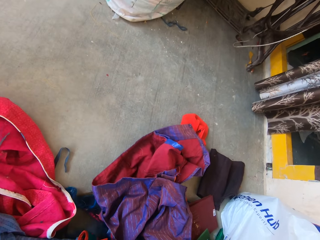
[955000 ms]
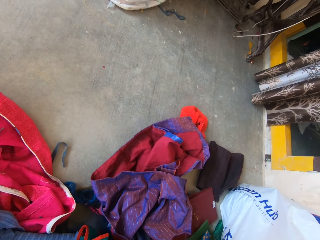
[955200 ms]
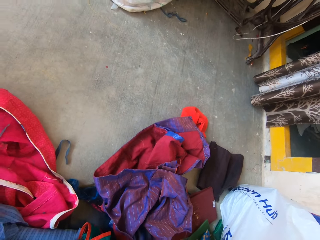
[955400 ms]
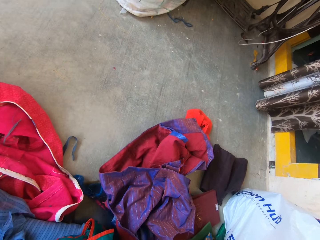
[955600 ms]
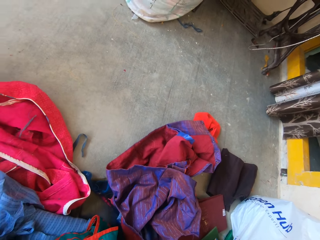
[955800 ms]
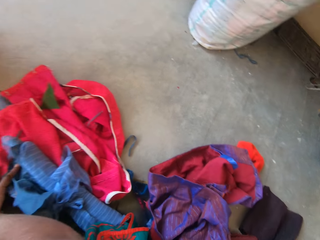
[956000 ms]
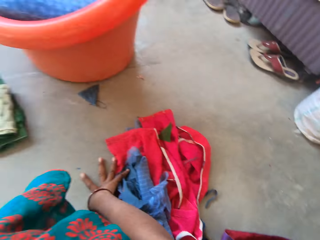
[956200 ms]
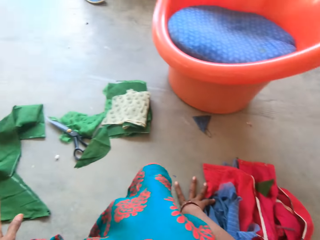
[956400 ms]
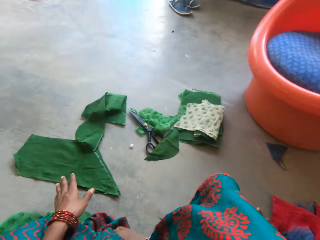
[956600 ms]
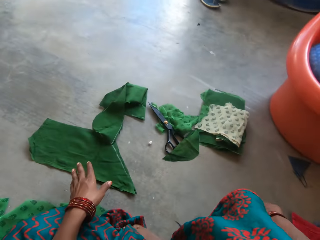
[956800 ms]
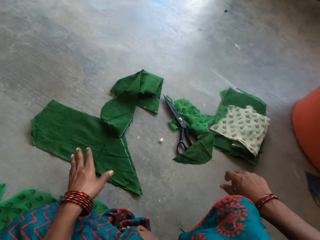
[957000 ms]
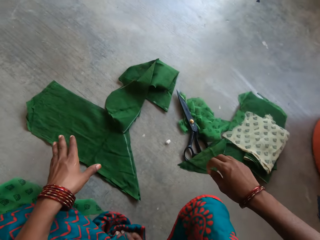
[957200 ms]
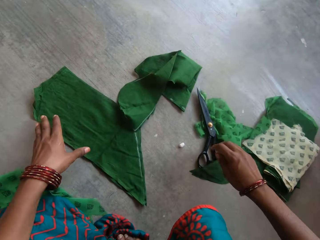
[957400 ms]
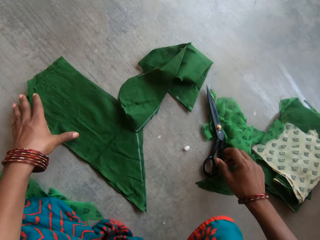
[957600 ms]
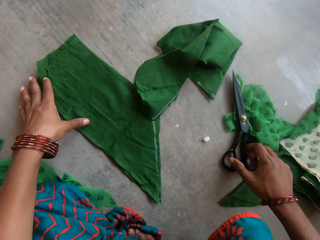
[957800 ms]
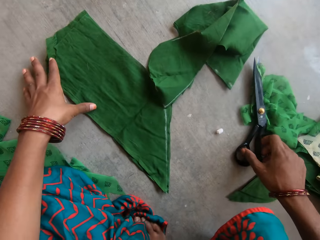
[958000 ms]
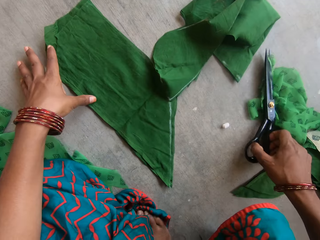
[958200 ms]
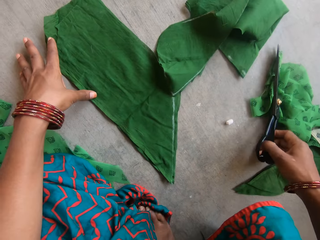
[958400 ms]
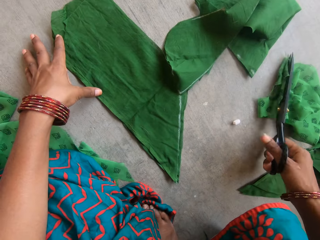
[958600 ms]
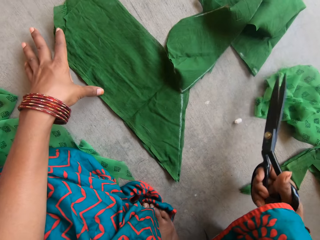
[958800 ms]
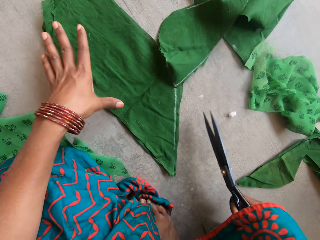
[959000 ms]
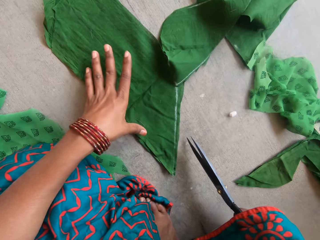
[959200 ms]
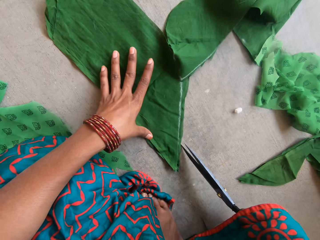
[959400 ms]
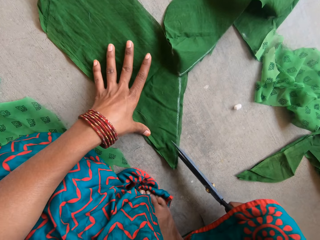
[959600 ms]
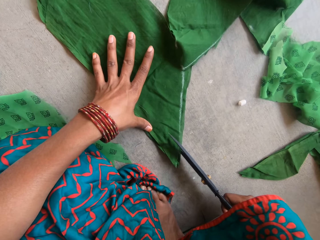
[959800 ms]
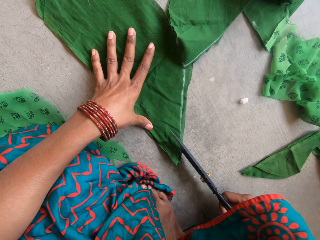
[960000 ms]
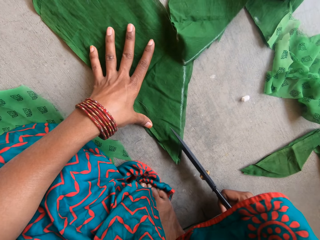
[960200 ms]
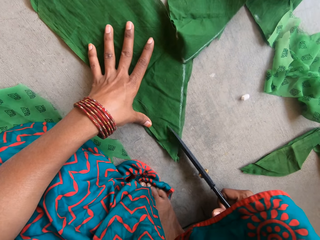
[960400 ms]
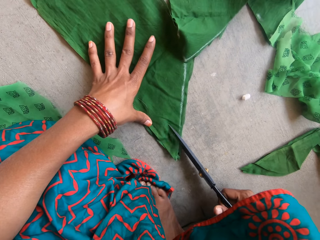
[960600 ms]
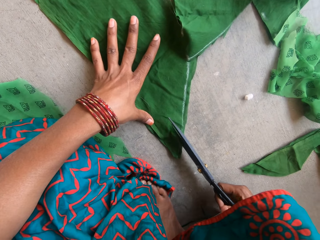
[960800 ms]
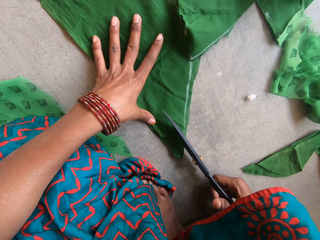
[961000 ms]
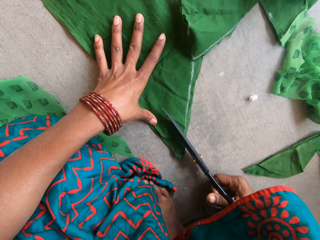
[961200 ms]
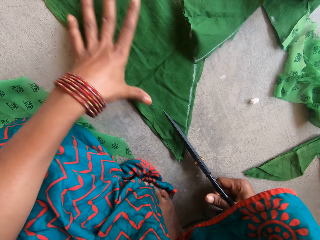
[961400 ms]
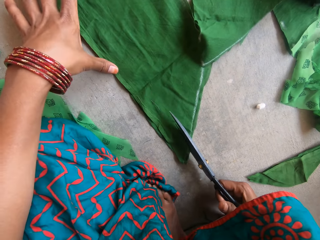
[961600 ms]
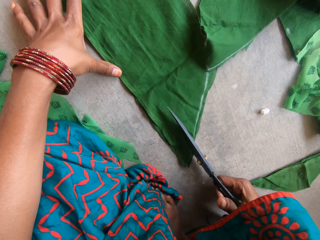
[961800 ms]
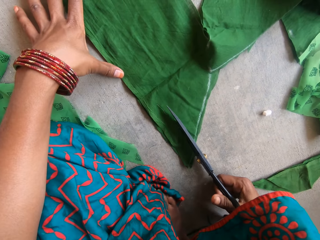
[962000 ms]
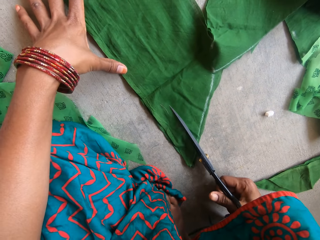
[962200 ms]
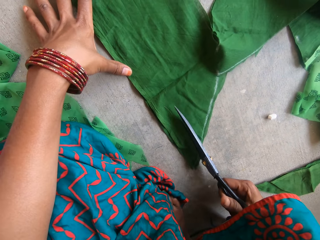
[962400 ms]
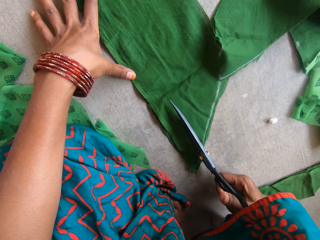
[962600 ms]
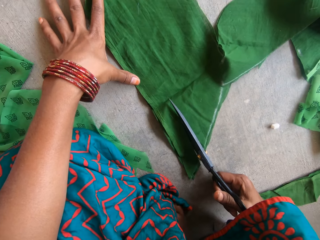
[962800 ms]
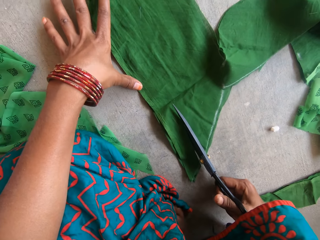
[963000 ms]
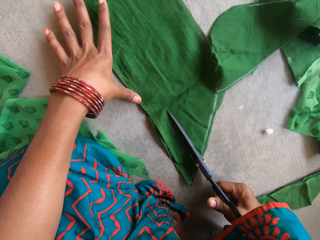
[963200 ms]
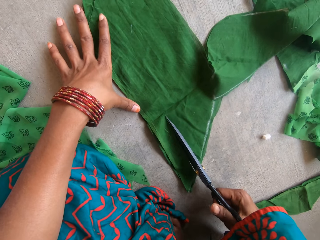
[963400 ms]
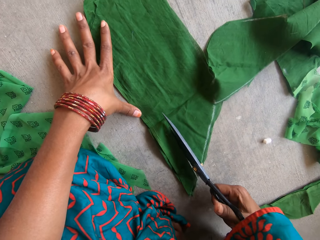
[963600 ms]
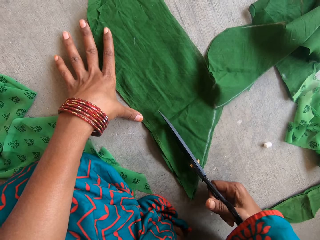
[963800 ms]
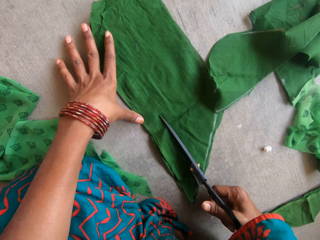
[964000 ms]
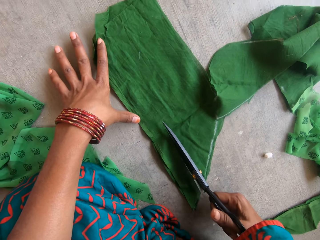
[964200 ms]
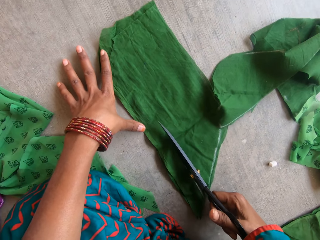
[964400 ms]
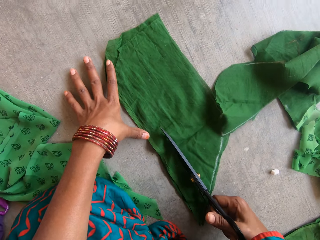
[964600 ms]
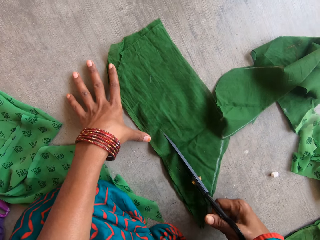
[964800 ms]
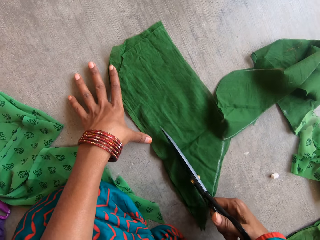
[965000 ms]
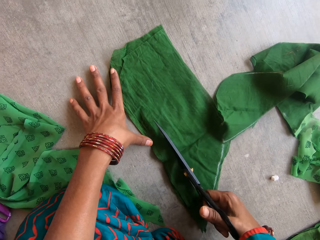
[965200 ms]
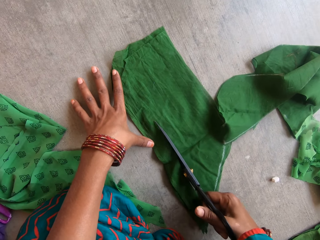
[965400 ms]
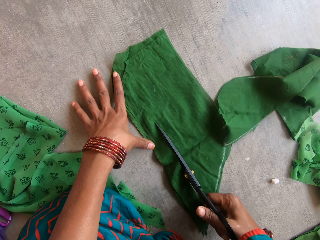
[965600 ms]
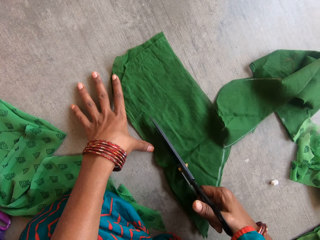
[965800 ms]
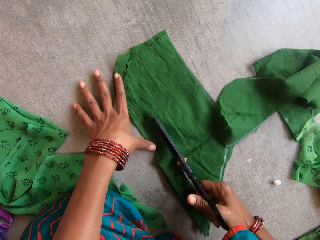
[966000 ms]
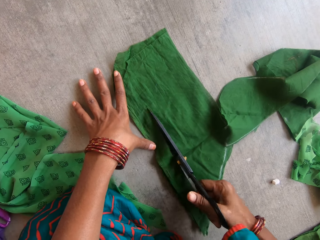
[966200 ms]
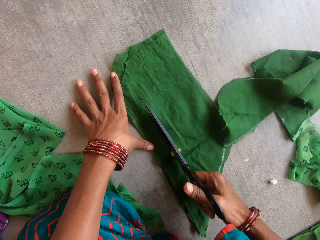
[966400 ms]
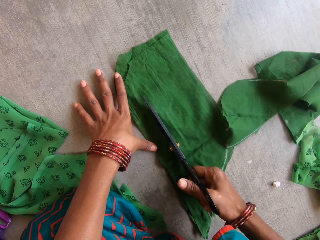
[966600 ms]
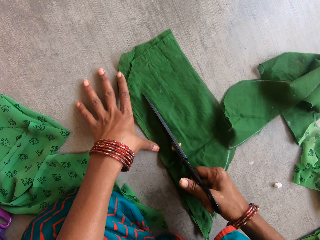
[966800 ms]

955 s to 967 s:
The camera wearer picks up the pair of scissors on the floor with her right hand. She cuts out a portion of the third fabric pattern with the pair of scissors in her right hand.

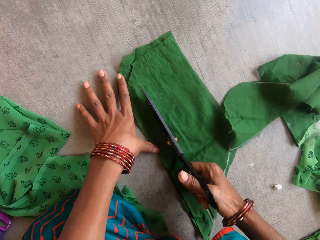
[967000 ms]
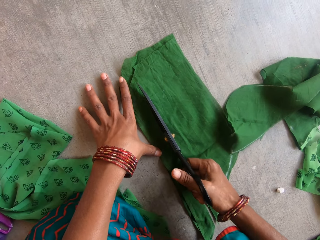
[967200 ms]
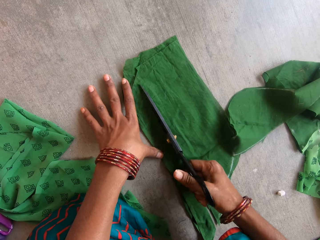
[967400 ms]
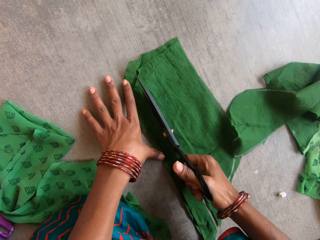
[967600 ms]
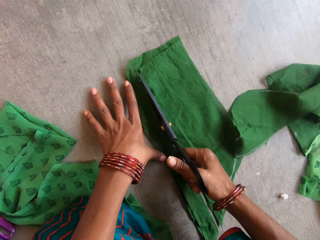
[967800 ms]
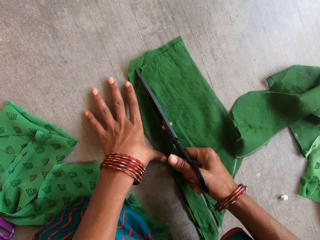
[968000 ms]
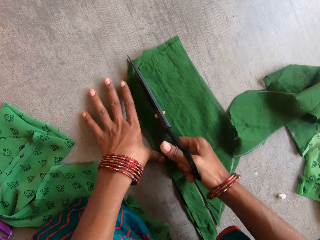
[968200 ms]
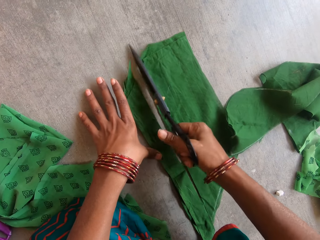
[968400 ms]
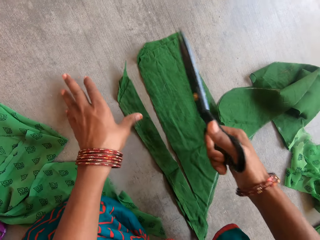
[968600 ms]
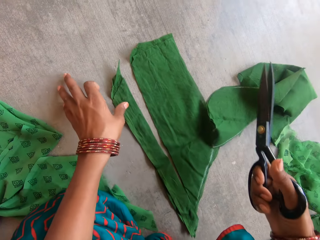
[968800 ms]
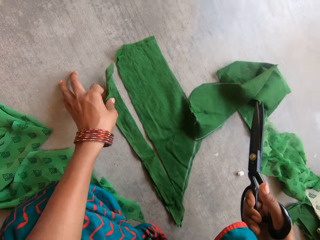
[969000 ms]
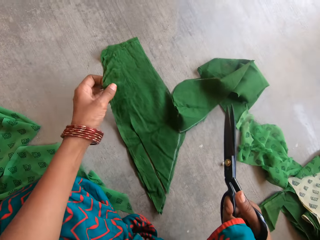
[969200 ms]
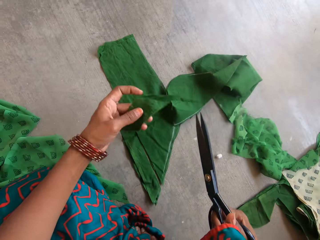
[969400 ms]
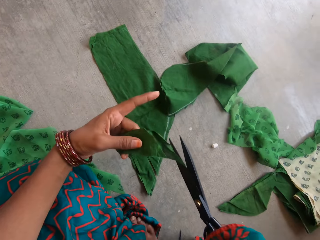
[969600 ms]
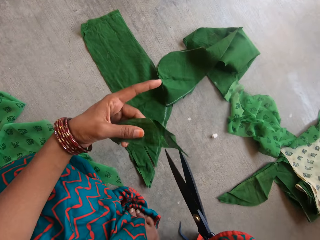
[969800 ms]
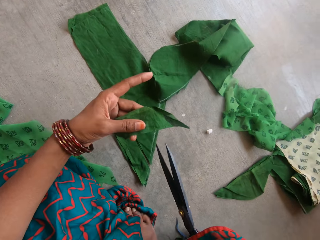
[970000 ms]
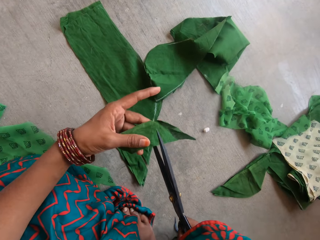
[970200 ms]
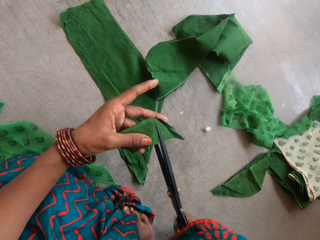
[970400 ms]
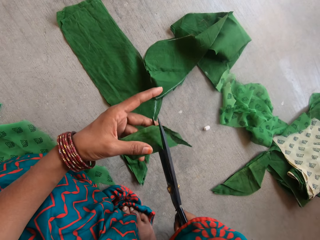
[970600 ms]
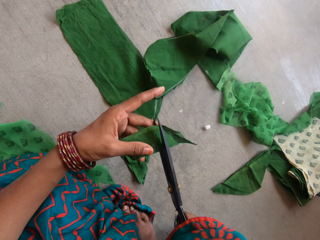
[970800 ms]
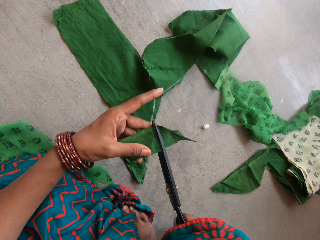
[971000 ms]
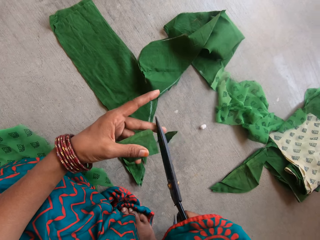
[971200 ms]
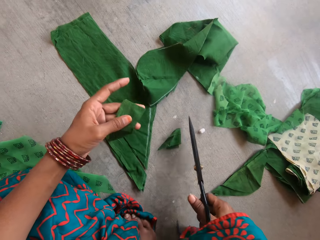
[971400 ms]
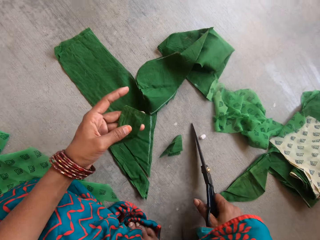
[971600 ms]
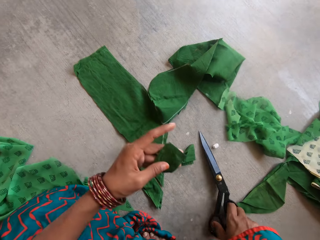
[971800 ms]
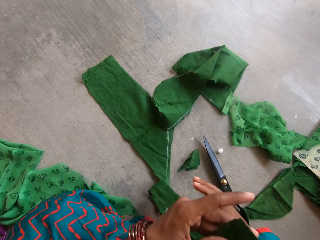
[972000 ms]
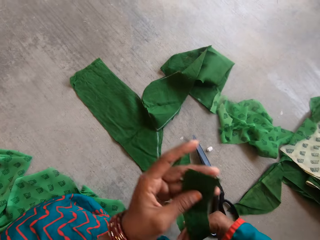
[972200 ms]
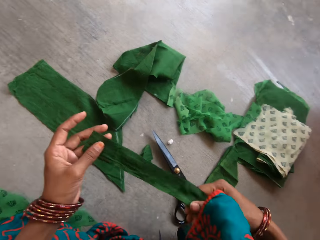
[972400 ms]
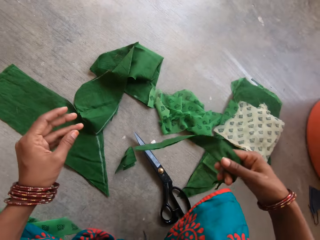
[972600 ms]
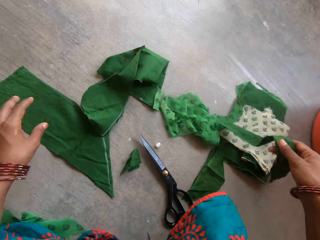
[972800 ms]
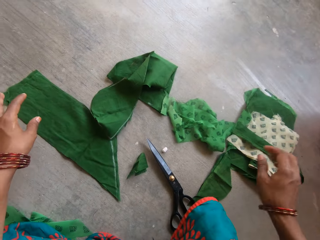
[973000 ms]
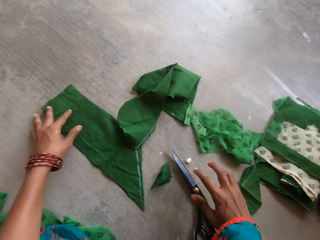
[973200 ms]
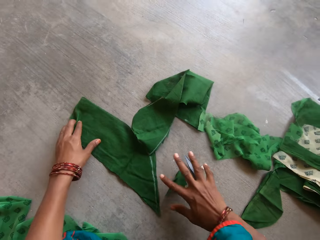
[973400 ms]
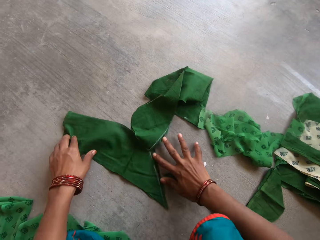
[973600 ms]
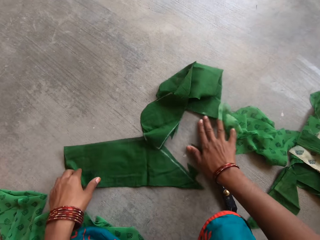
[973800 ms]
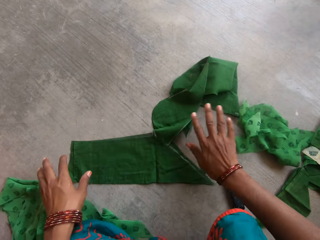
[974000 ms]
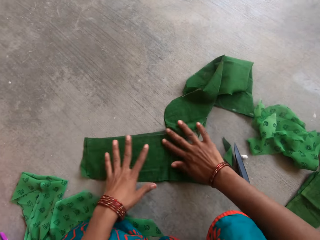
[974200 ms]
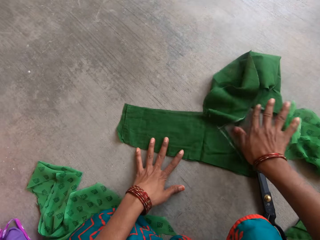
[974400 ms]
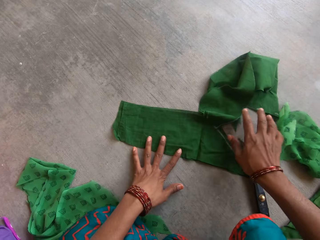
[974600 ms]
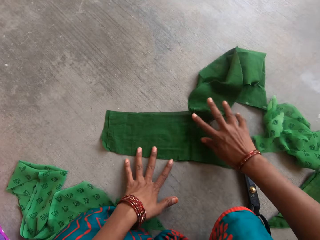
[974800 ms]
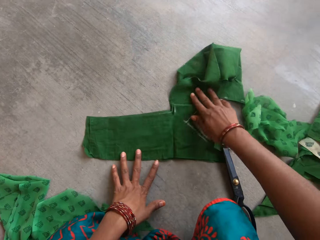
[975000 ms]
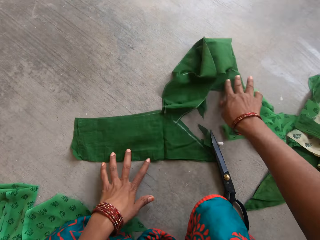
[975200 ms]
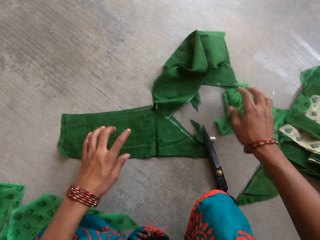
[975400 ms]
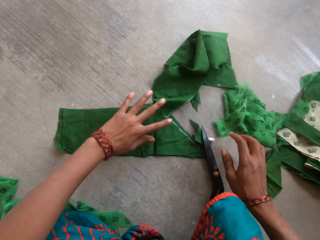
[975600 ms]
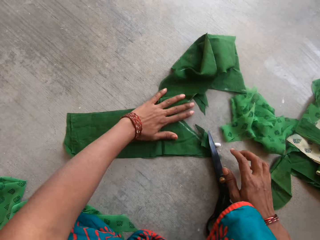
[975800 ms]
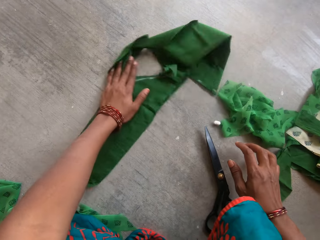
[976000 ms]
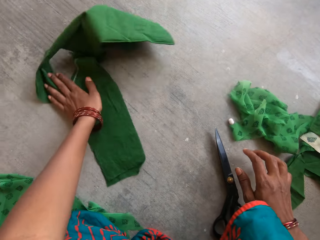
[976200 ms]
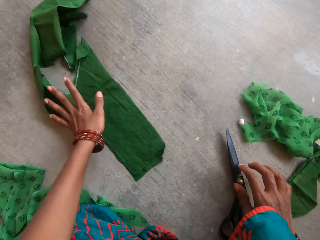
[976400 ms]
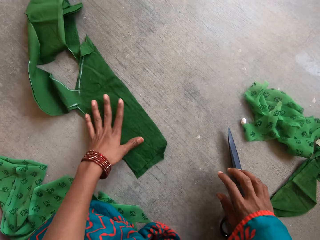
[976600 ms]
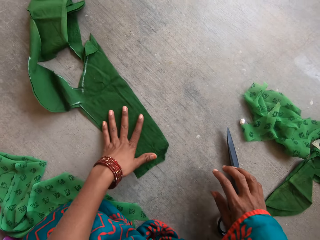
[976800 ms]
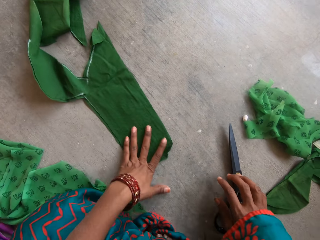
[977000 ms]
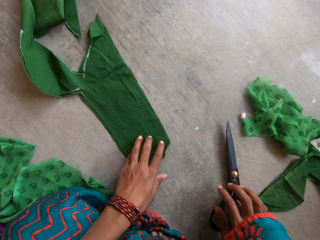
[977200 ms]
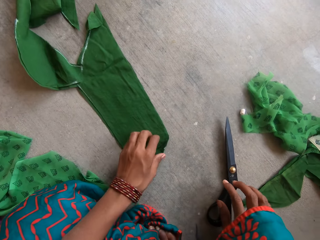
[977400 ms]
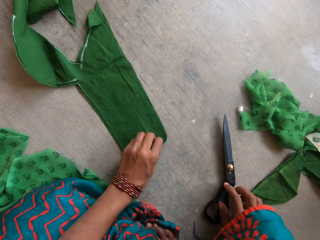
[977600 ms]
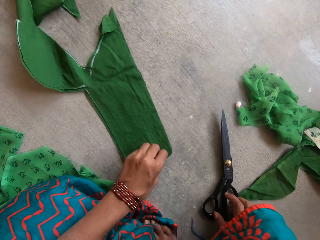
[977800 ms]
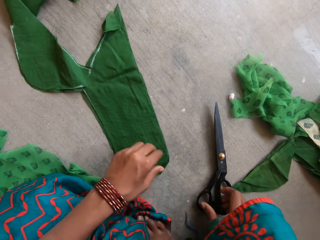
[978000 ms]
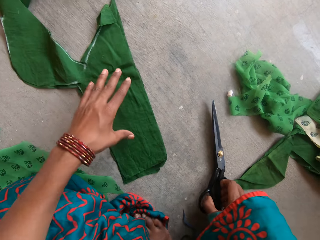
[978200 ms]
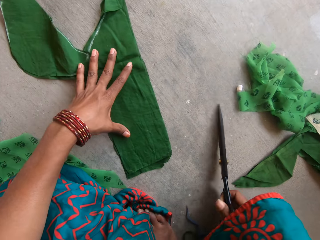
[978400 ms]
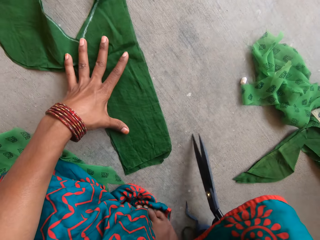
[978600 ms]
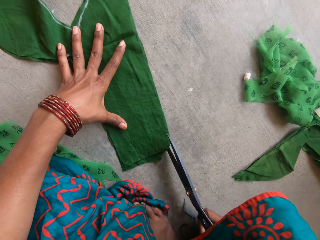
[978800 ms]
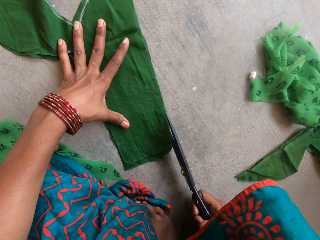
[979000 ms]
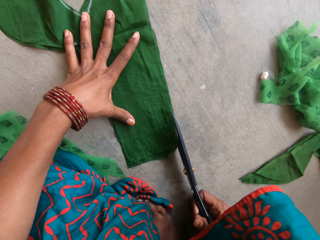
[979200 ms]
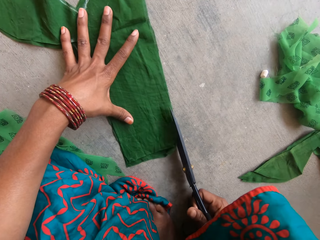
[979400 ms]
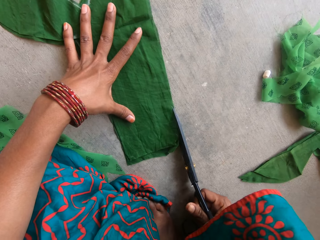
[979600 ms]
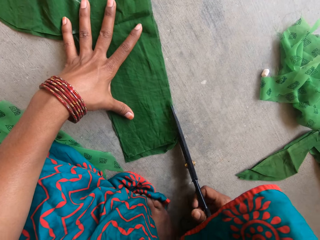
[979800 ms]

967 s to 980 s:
The camera wearer holds the piece of cloth on the floor. She cuts the piece of cloth with the pair of scissors. She drops the pair of scissors on the floor with her right hand. She holds the piece of cloth on the floor. She drops the portion of the third fabric pattern on the floor with her right hand. She moves the piece of cloth on the floor. She adjusts the fabric pattern on the floor with her hands. She picks up the pair of scissors on the floor with her right hand. She cuts out another portion of the third fabric pattern with the pair of scissors in her right hand.
